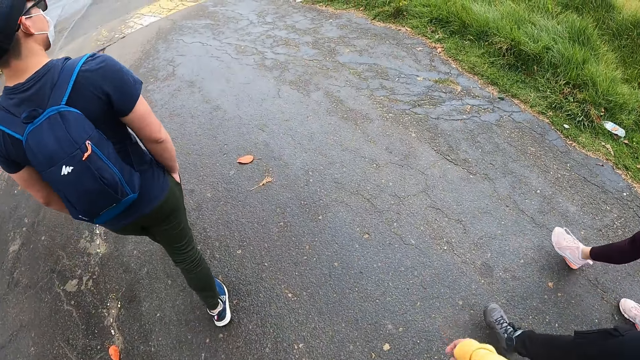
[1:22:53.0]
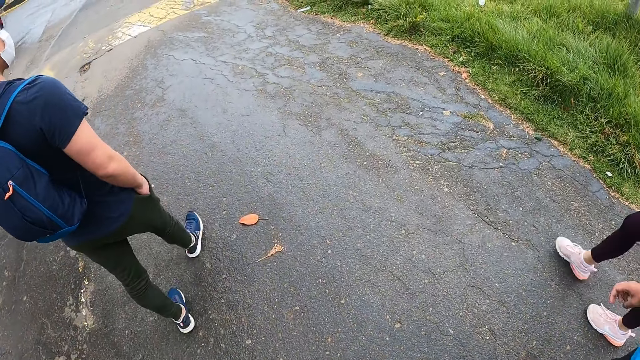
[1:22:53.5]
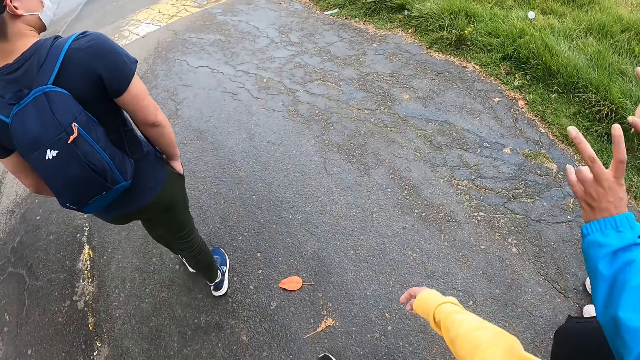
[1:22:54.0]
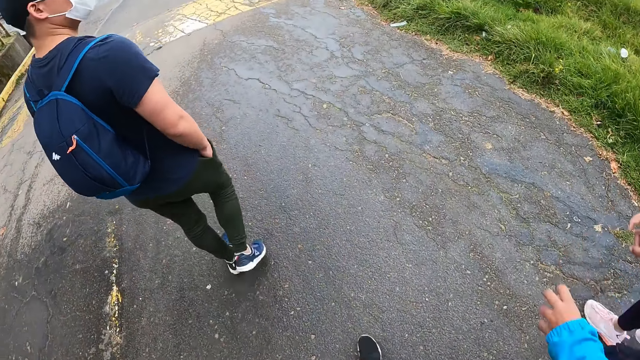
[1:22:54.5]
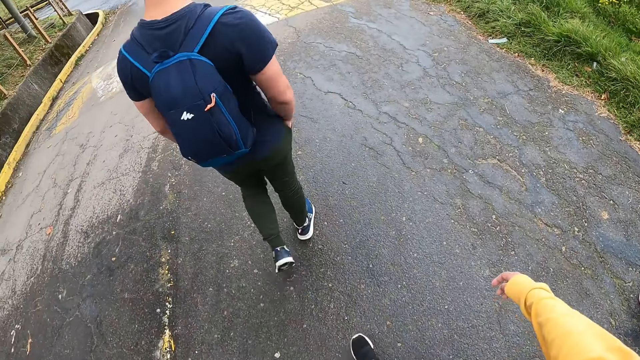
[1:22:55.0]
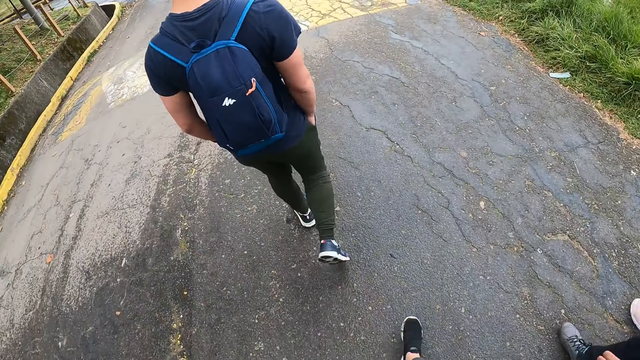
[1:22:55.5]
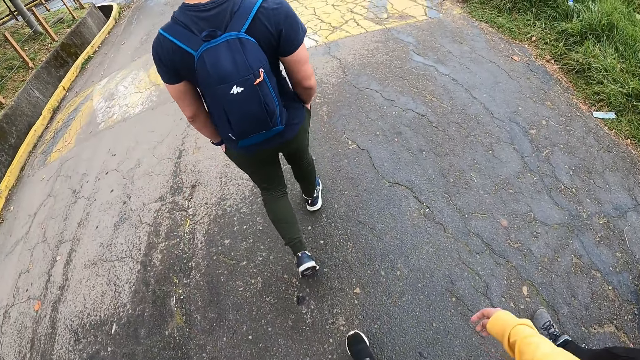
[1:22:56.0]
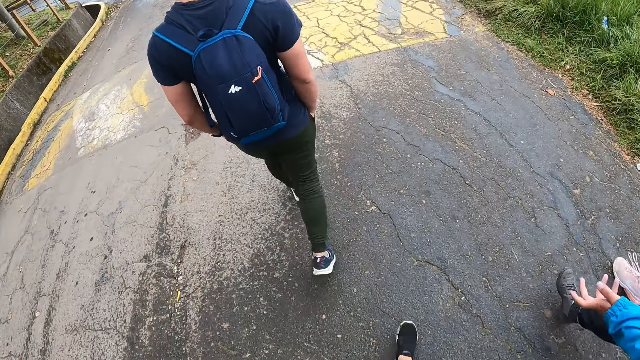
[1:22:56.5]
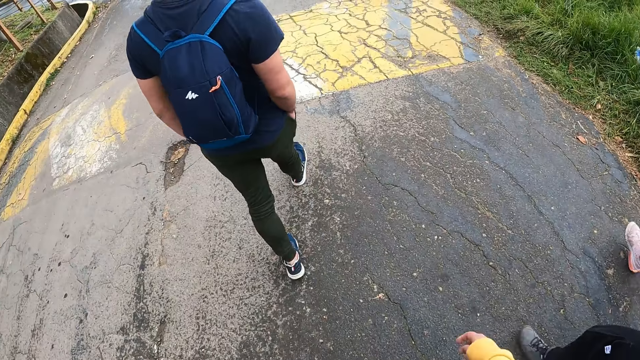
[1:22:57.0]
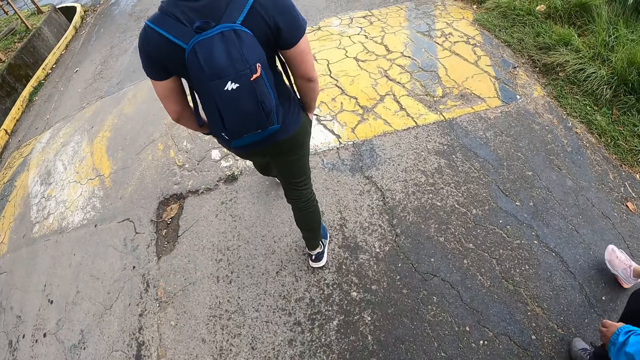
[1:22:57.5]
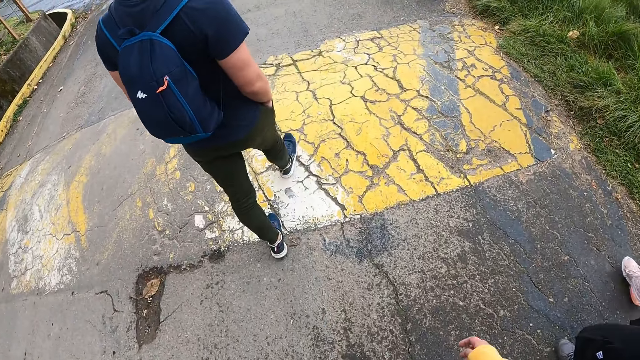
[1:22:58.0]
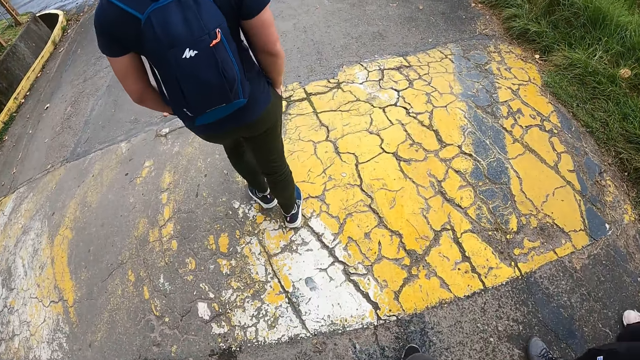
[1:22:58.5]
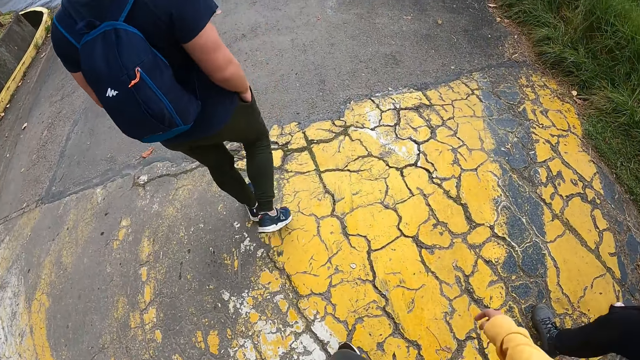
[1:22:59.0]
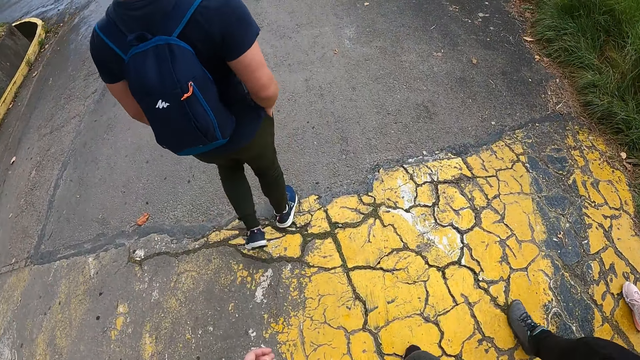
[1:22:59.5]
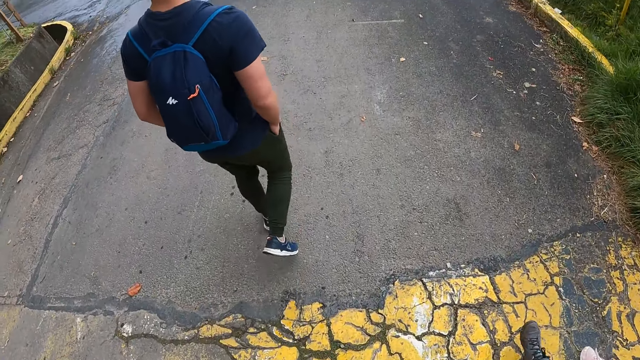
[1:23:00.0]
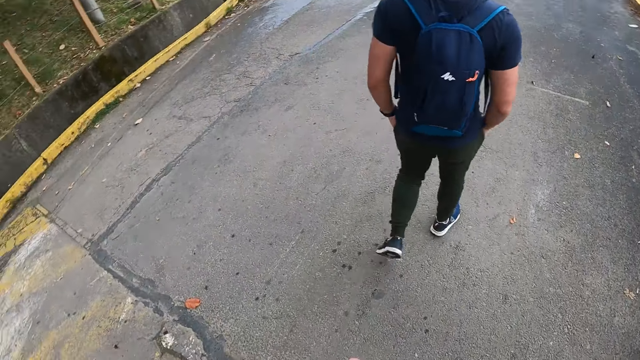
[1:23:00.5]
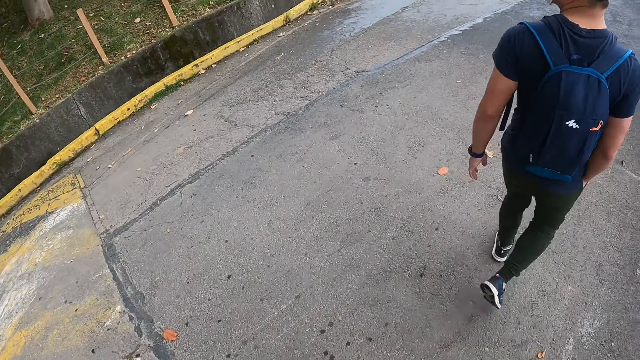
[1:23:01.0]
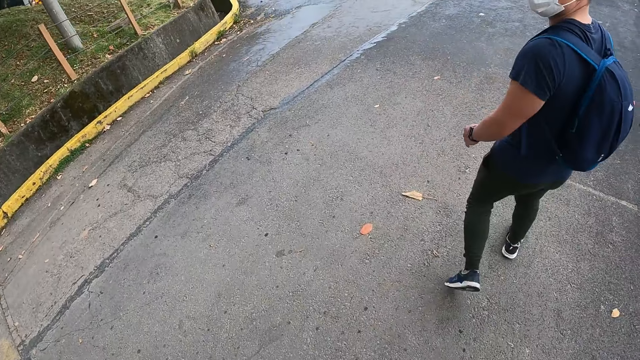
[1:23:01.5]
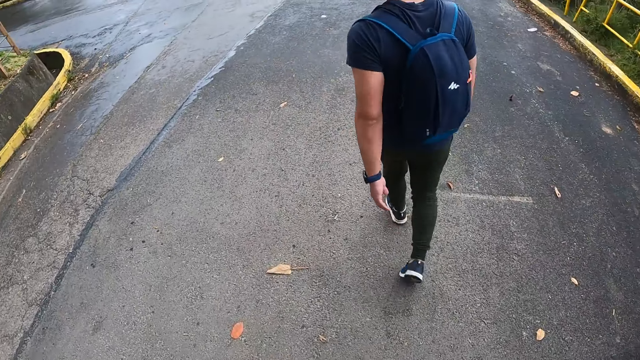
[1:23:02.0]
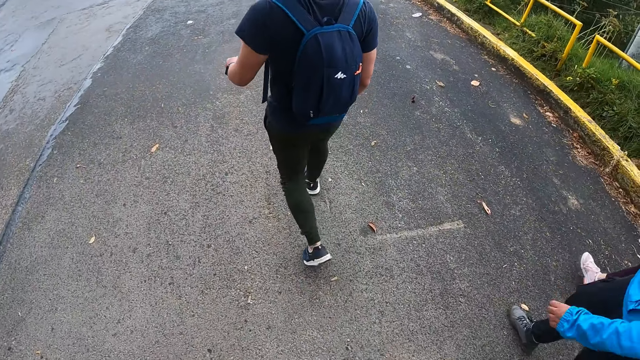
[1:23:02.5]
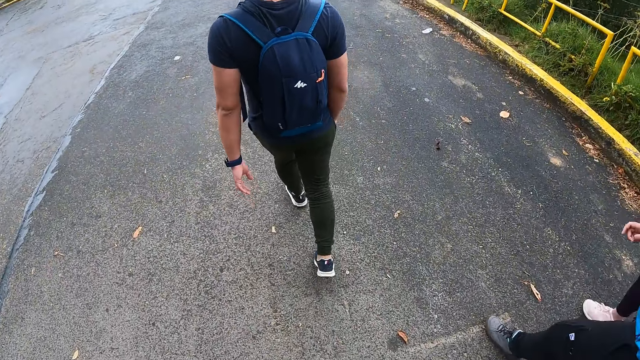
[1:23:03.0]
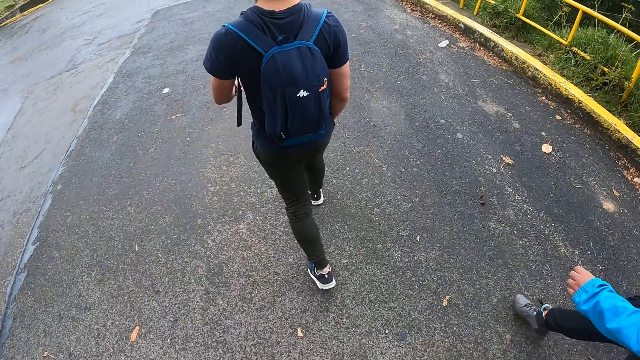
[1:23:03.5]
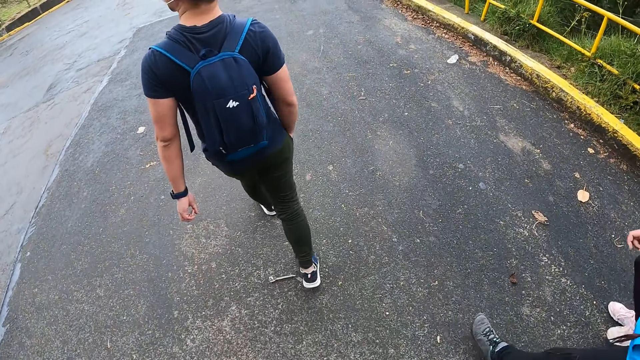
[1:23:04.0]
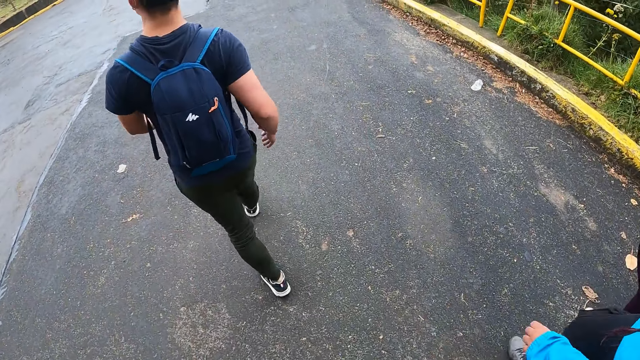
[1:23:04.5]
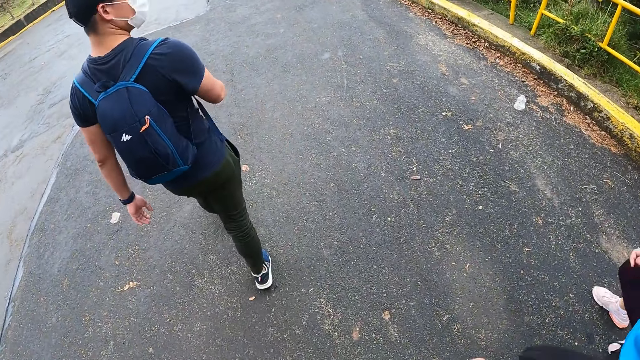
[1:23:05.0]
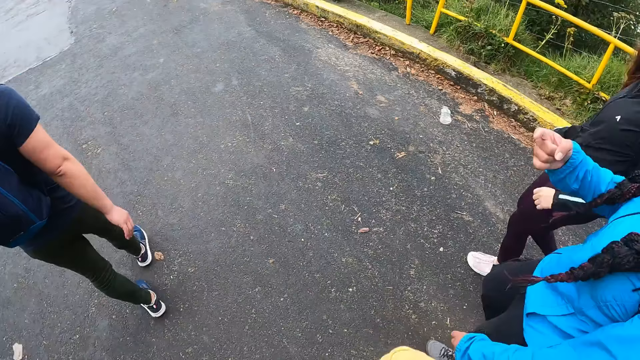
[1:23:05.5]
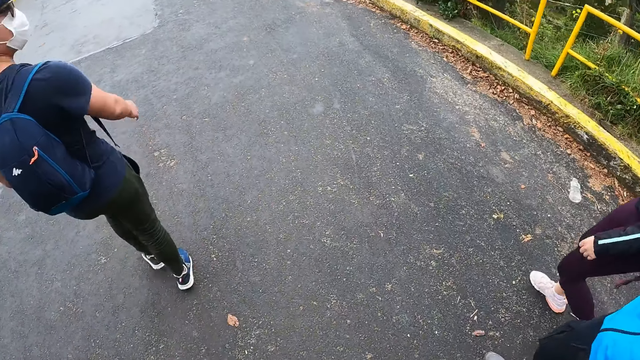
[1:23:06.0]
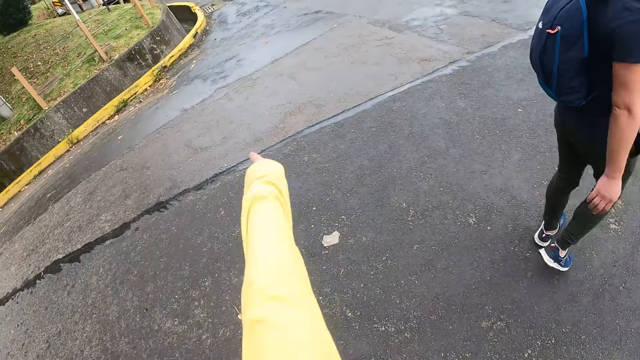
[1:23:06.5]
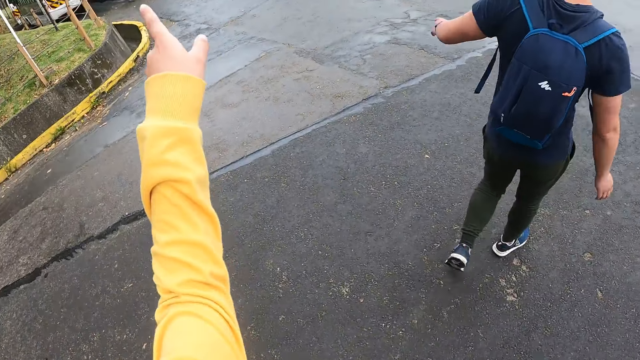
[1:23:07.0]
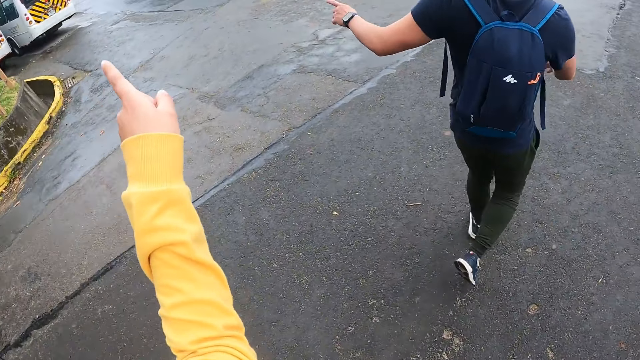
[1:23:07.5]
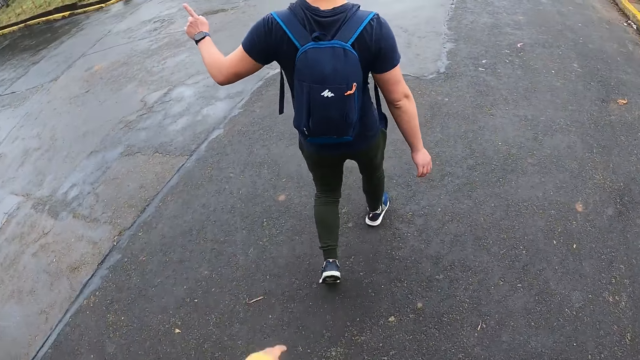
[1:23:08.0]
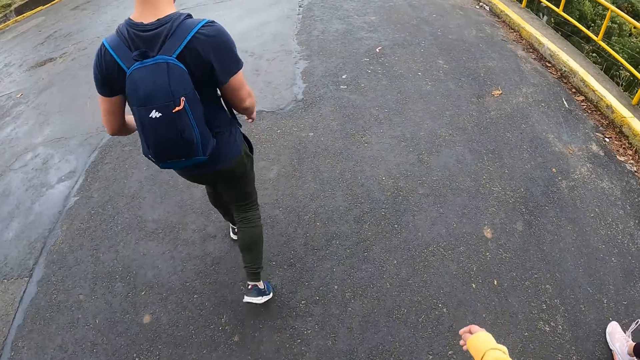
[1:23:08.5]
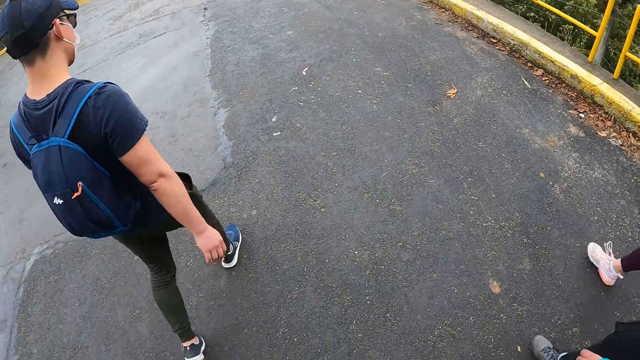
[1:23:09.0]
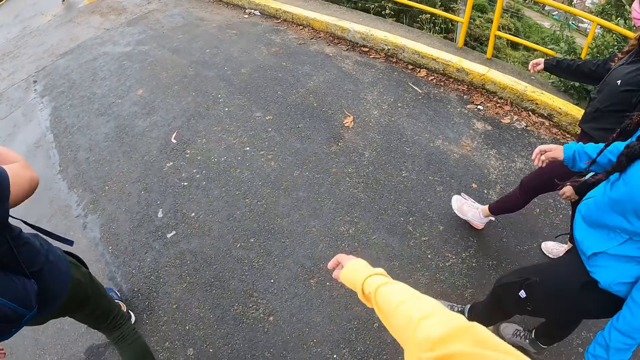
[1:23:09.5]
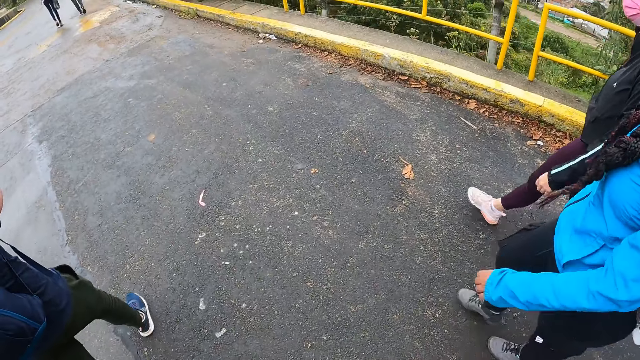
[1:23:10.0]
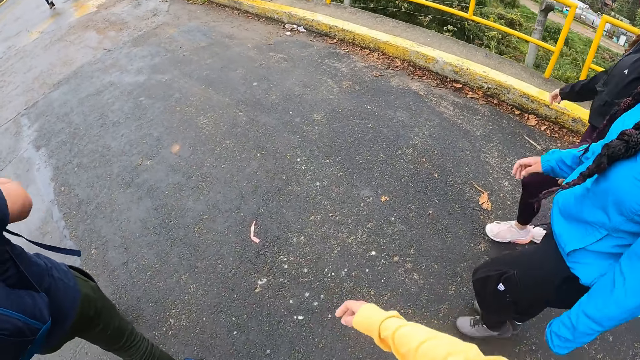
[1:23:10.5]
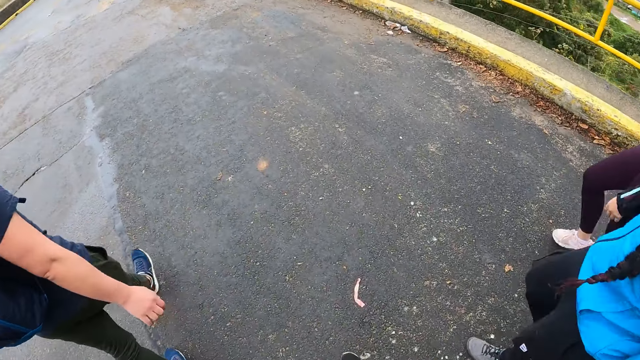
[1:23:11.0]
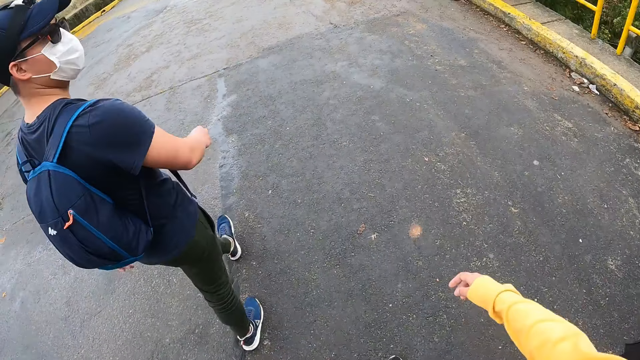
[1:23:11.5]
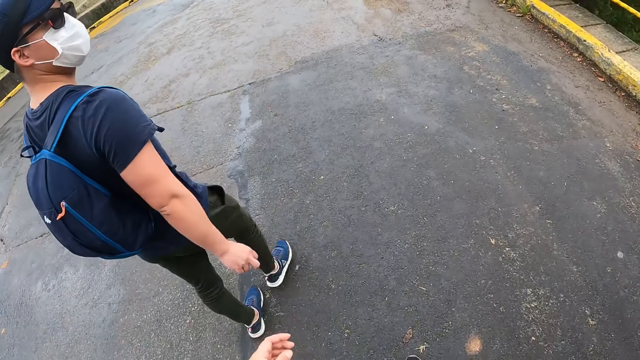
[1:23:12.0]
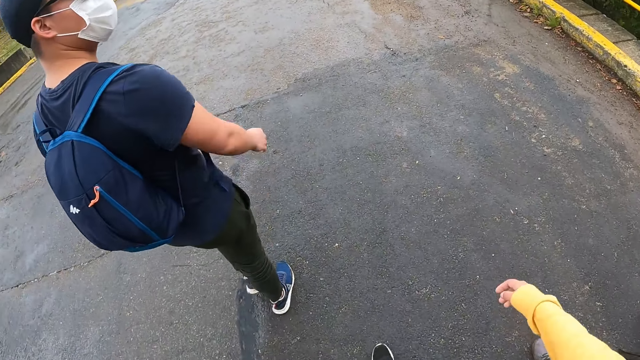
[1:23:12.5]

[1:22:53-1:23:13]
The woman lifts both hands. The man removes his left hand from his trouser pocket. The man removes his right hand from his trouser pocket. The camera wearer points her left hand at a vehicle. Another man points his left hand at the vehicle.
